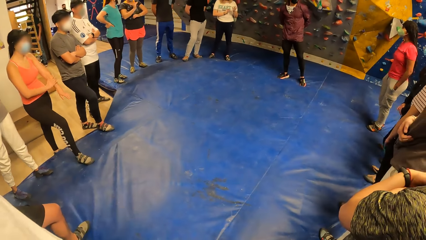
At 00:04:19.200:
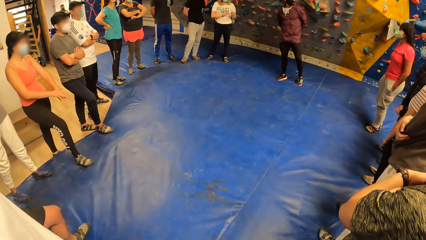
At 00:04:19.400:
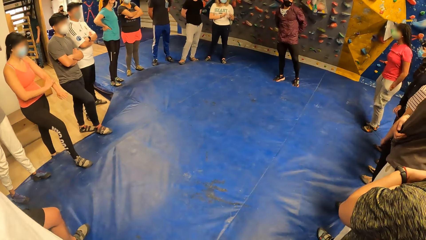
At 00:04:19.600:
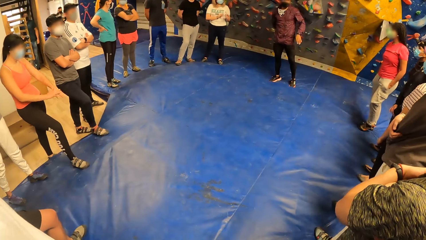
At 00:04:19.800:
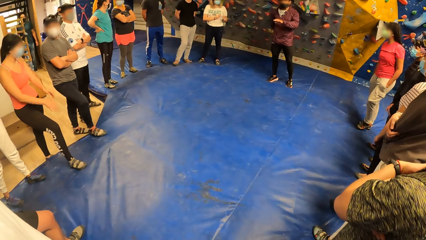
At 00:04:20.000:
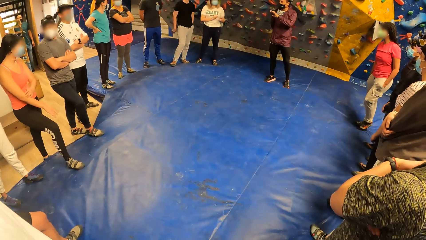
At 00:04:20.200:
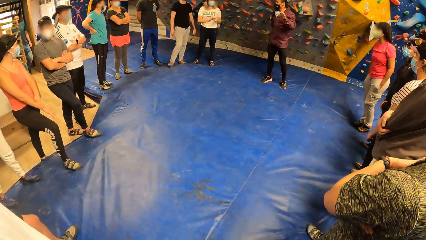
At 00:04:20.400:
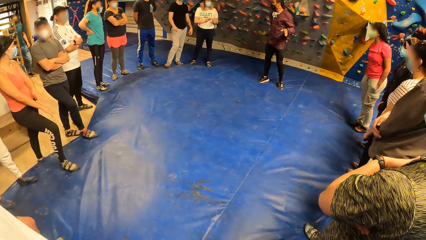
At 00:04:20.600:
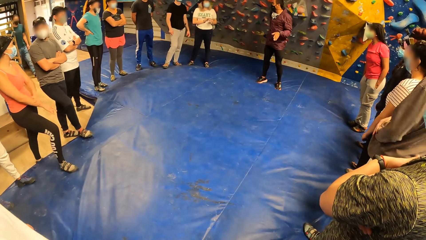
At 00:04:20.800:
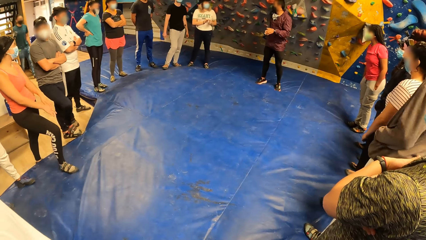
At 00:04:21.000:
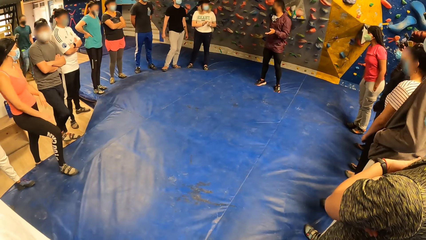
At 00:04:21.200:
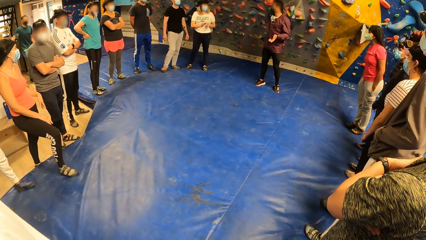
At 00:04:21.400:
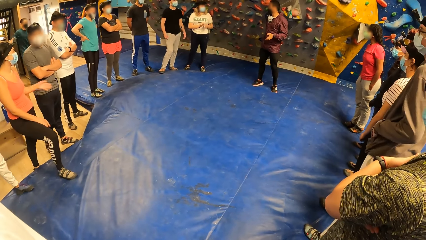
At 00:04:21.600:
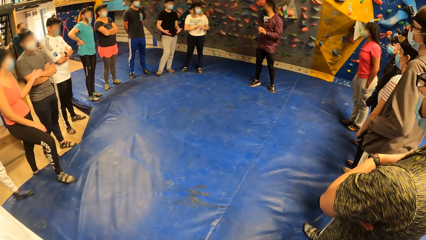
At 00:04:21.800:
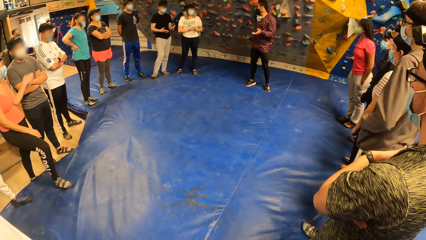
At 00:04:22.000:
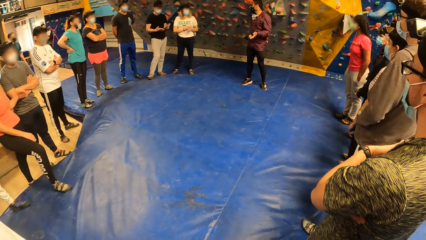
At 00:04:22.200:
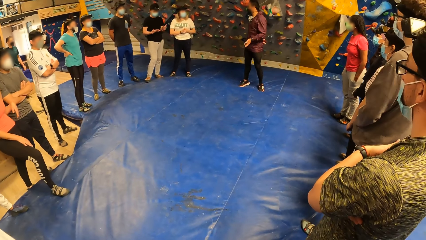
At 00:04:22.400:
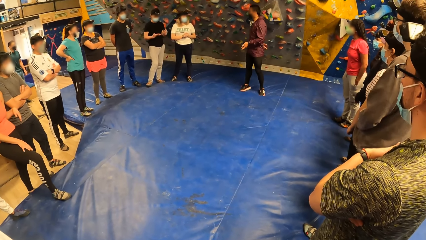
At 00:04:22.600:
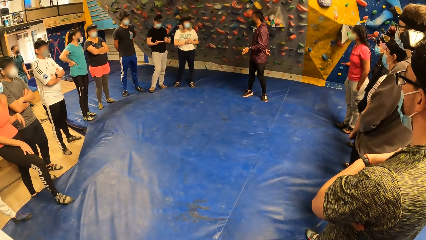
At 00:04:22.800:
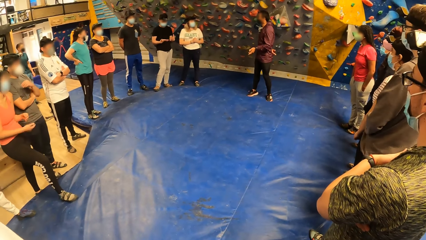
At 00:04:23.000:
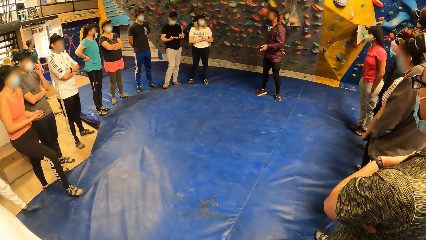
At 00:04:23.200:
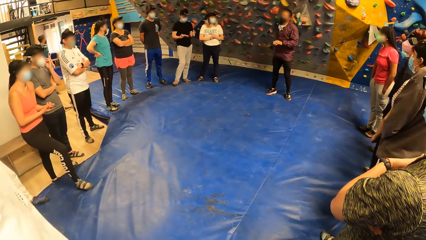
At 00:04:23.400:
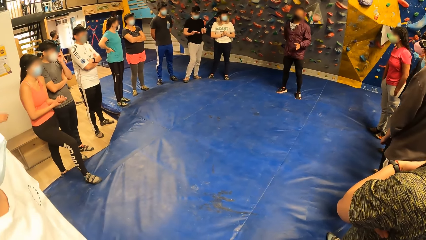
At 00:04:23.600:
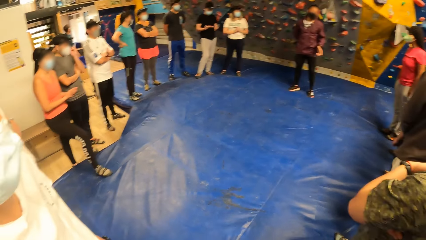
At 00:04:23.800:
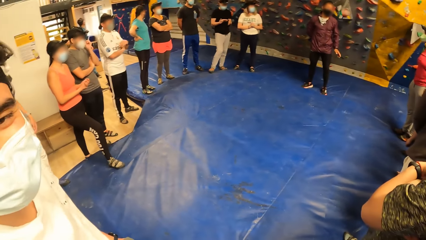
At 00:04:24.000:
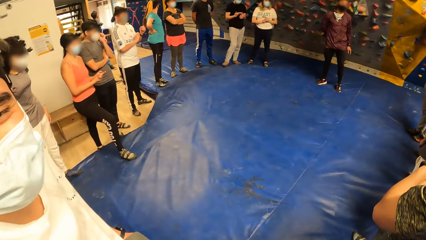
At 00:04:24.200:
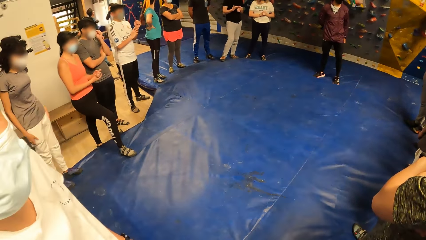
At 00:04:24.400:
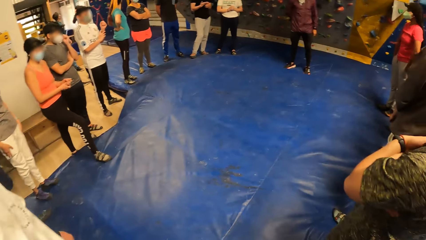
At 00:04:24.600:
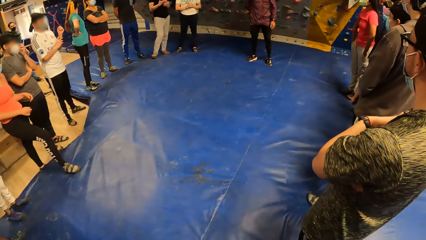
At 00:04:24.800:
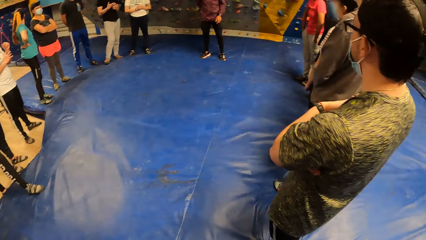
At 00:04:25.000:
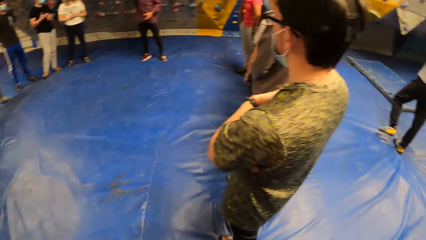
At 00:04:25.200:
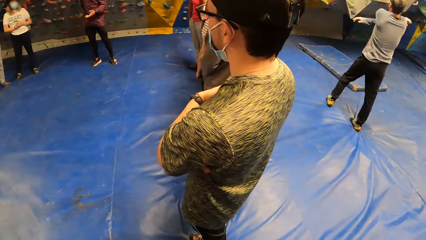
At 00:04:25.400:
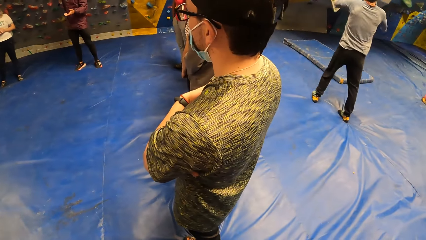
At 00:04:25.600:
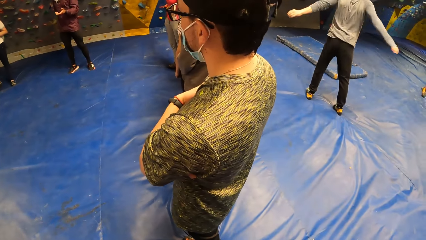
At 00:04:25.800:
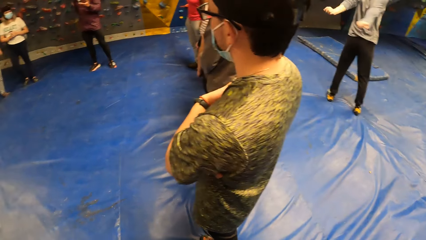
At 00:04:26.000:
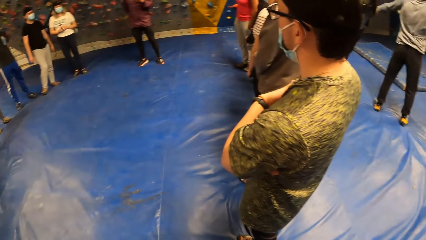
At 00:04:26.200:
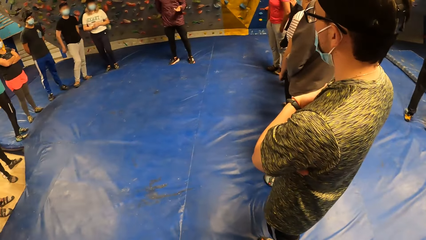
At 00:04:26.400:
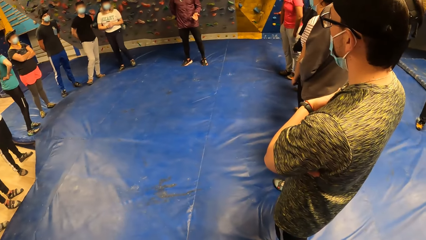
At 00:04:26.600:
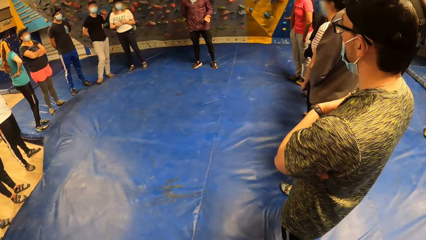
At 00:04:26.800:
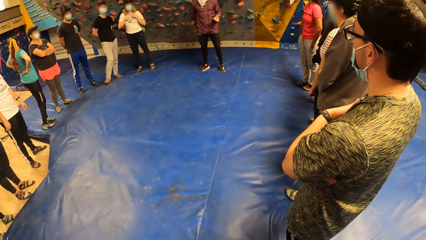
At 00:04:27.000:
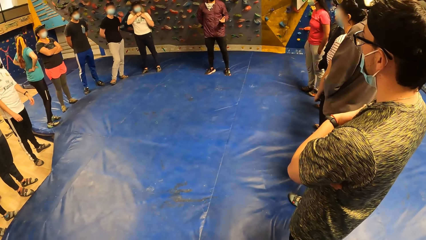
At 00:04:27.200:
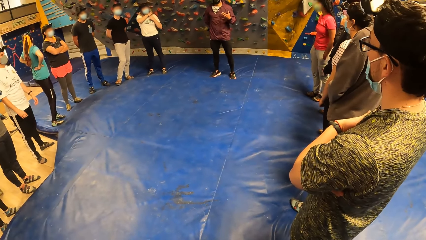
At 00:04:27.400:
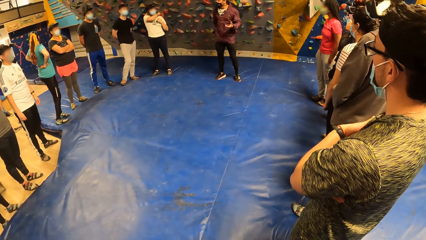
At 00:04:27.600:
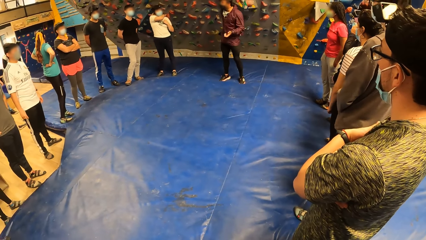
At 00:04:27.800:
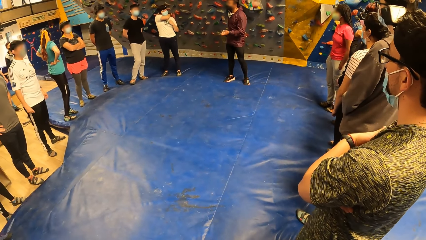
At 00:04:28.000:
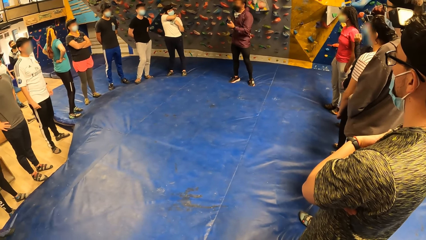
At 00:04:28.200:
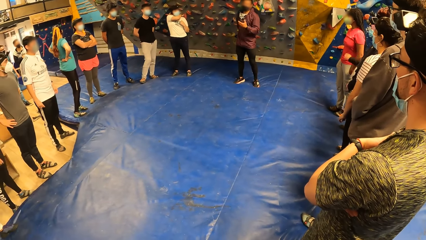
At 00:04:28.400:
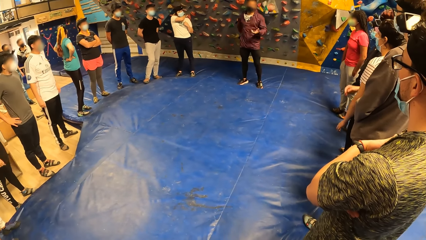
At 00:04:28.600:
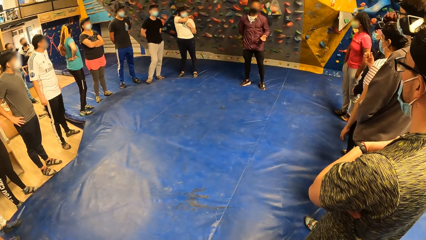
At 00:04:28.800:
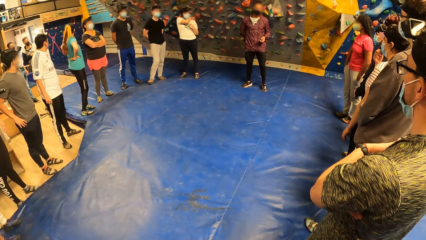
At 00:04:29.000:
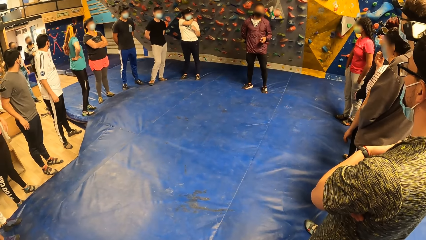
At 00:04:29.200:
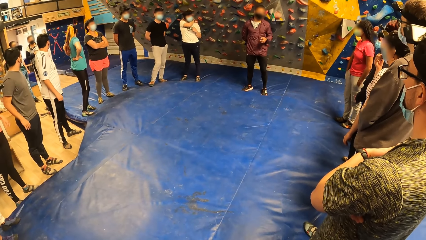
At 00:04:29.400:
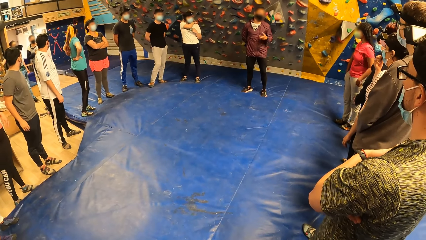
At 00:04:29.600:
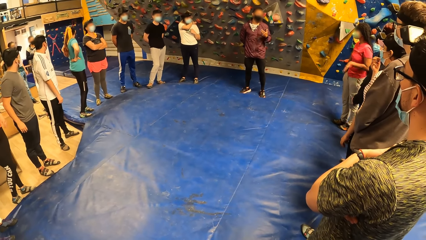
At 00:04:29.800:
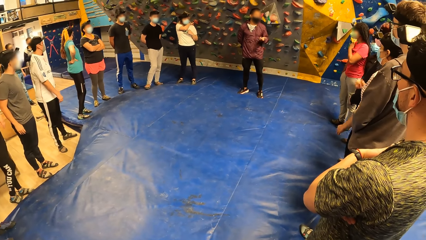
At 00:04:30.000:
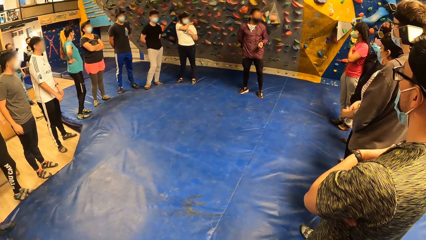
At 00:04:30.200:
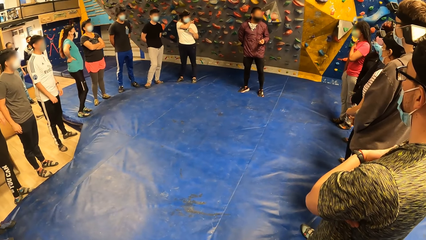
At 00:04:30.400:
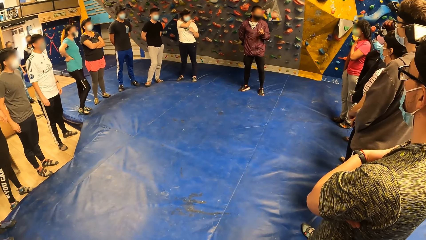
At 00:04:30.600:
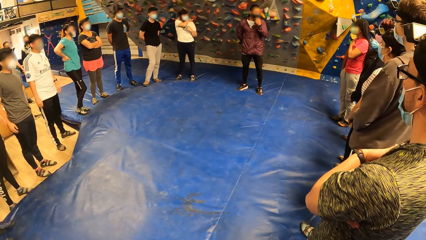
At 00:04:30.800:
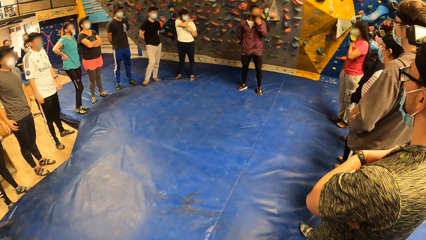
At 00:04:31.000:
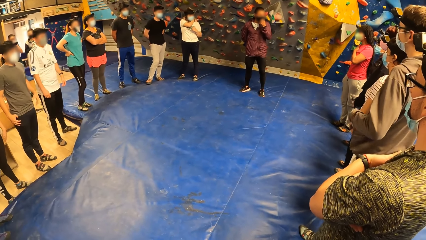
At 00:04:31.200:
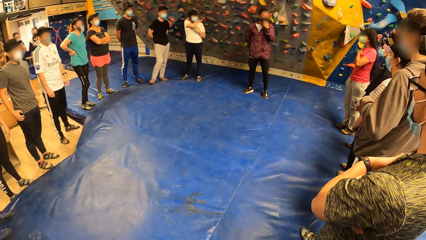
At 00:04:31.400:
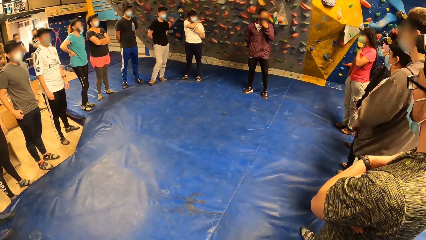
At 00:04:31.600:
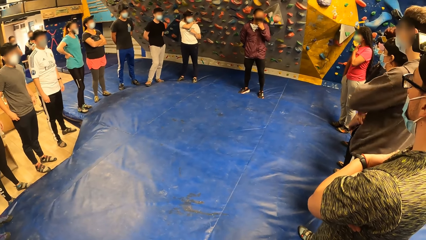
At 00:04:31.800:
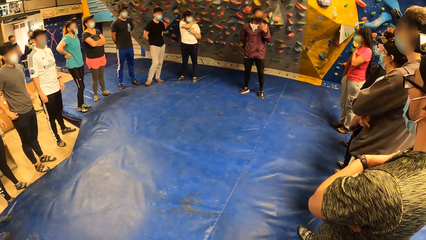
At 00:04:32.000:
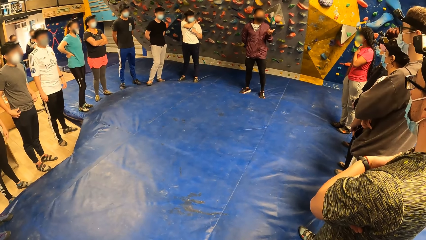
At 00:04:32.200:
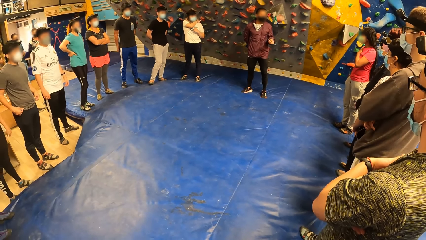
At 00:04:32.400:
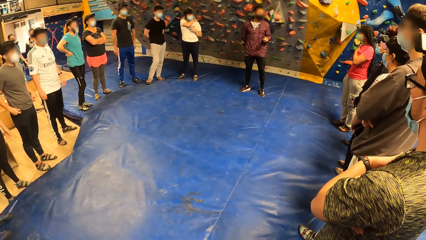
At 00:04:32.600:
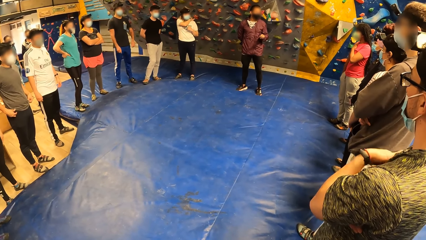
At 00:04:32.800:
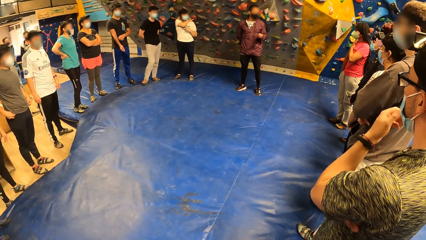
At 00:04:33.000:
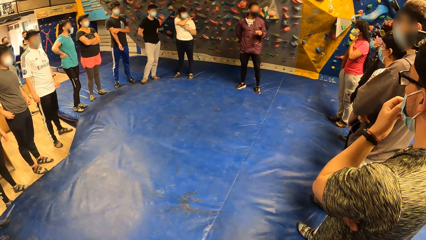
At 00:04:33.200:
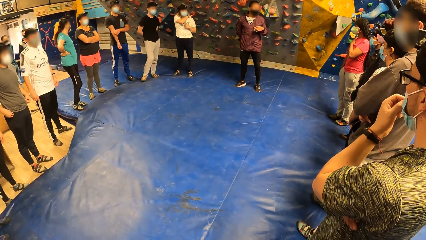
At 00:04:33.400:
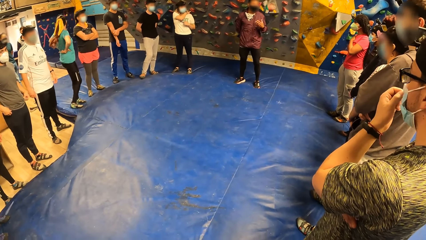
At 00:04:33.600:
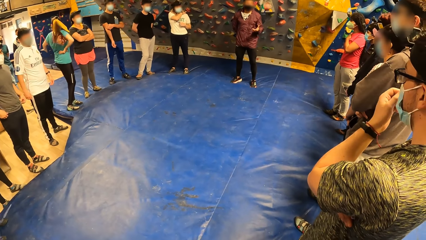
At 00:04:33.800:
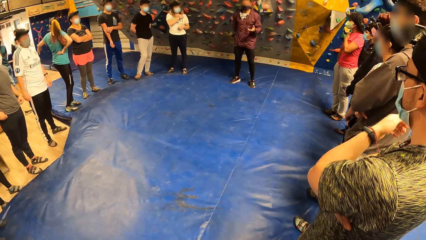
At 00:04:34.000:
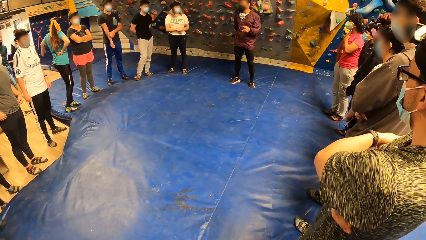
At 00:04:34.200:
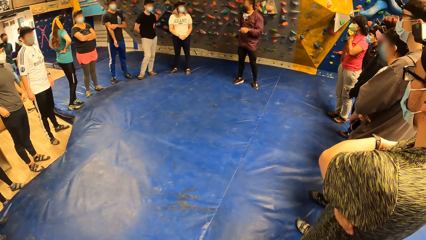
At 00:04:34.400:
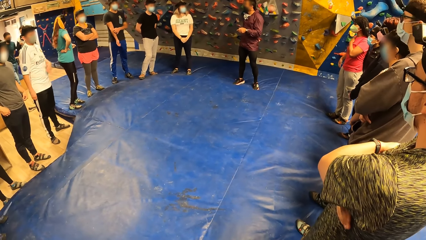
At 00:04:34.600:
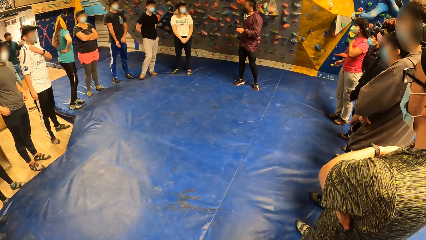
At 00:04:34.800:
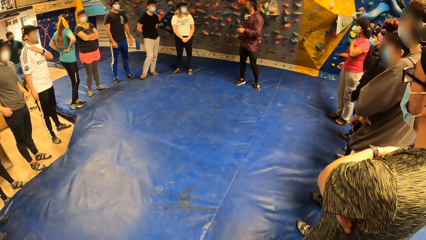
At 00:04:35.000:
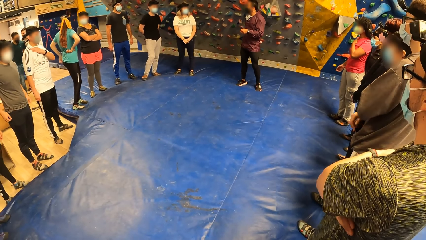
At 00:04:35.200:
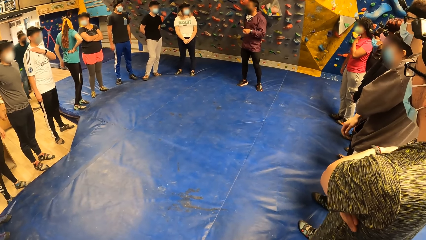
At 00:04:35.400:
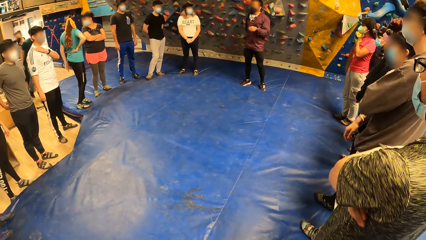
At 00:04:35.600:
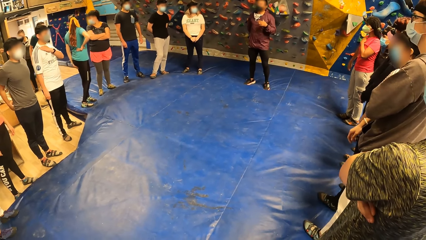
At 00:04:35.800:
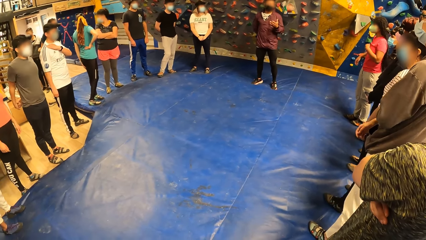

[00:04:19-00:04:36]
The camera wearer looks around. A man converses with the team. The camera wearer looks around the field. They converse with another man. They look around the field. They look at the team.
